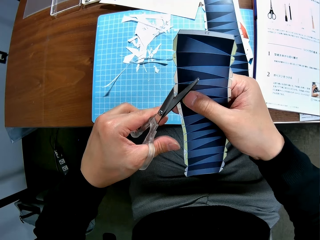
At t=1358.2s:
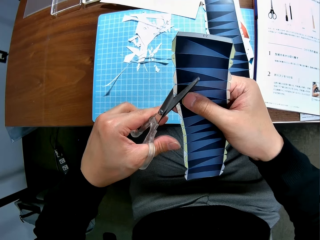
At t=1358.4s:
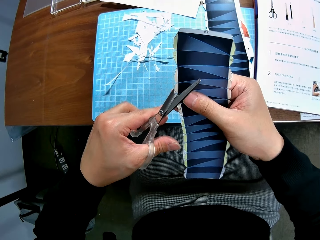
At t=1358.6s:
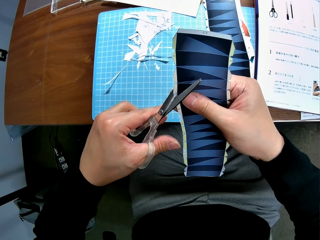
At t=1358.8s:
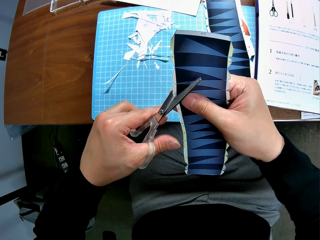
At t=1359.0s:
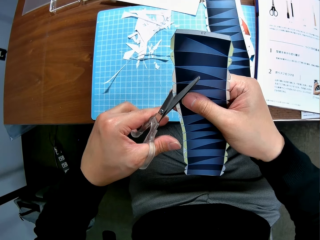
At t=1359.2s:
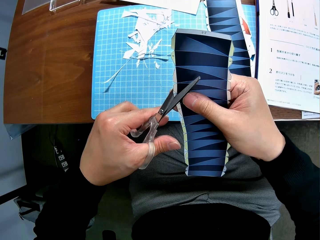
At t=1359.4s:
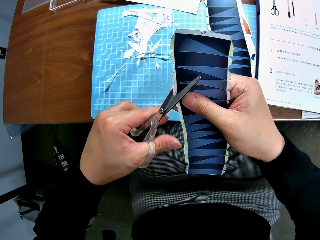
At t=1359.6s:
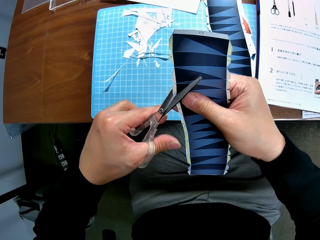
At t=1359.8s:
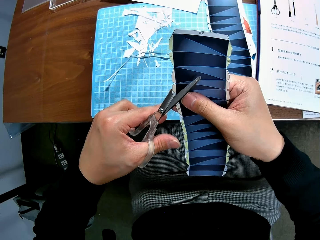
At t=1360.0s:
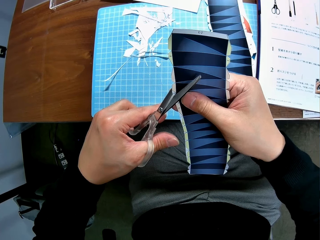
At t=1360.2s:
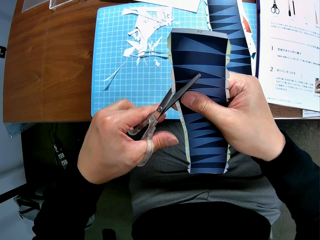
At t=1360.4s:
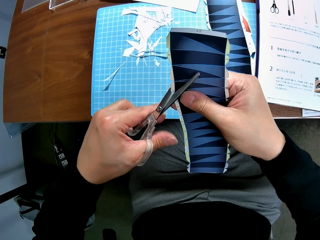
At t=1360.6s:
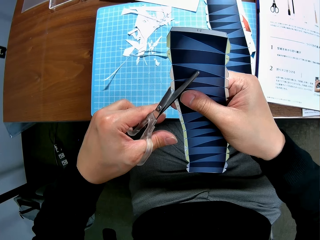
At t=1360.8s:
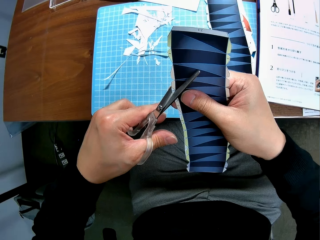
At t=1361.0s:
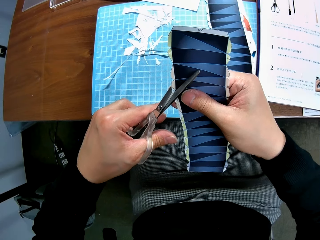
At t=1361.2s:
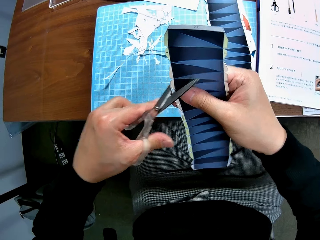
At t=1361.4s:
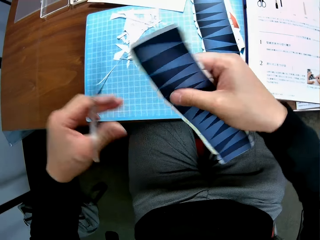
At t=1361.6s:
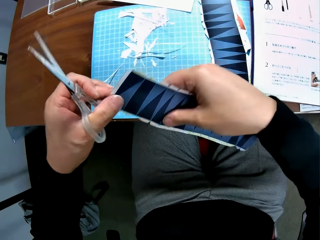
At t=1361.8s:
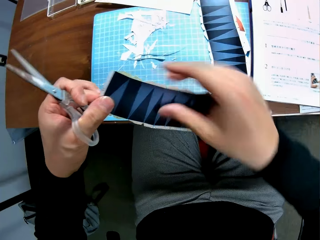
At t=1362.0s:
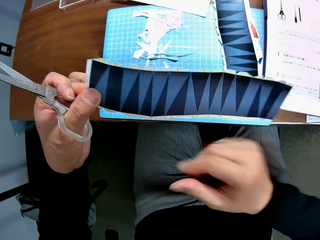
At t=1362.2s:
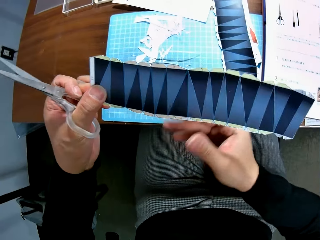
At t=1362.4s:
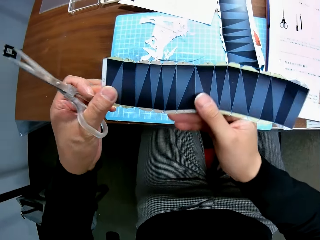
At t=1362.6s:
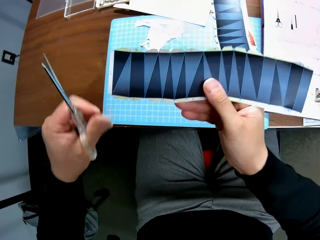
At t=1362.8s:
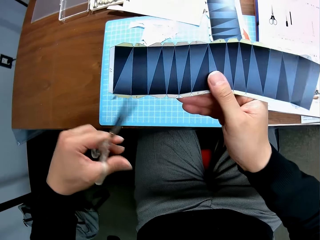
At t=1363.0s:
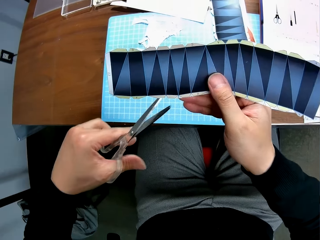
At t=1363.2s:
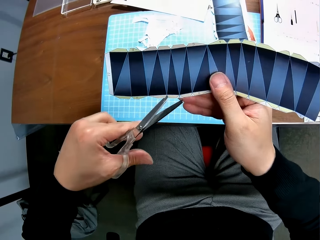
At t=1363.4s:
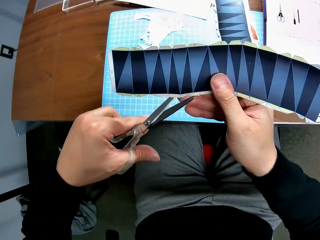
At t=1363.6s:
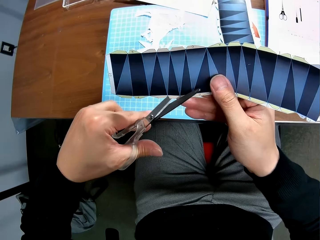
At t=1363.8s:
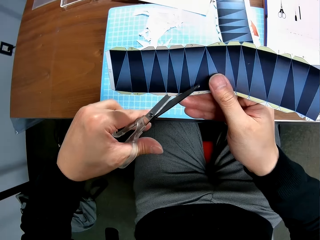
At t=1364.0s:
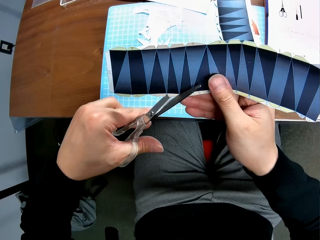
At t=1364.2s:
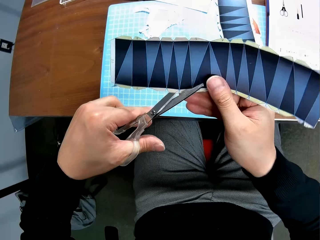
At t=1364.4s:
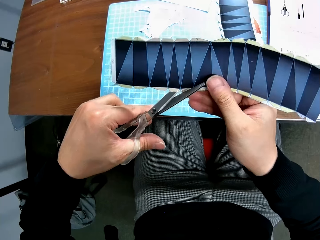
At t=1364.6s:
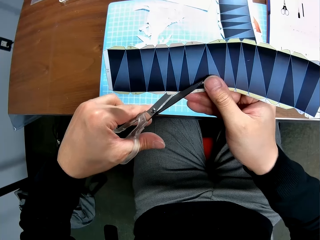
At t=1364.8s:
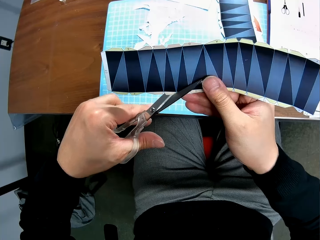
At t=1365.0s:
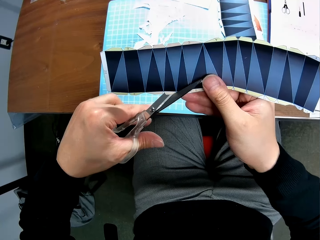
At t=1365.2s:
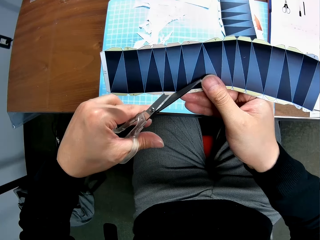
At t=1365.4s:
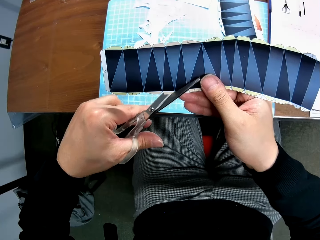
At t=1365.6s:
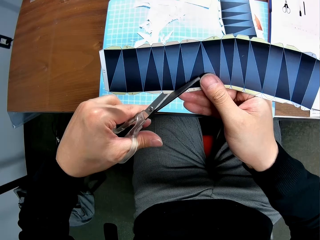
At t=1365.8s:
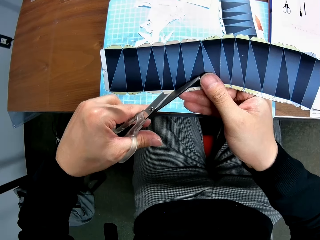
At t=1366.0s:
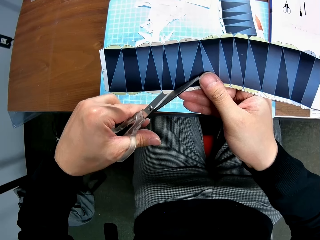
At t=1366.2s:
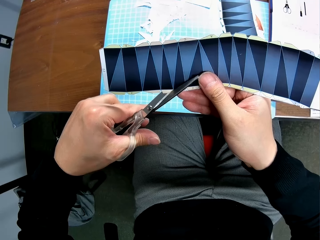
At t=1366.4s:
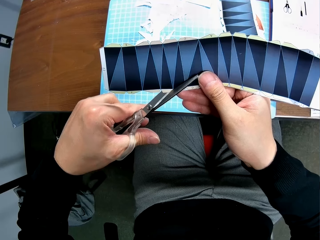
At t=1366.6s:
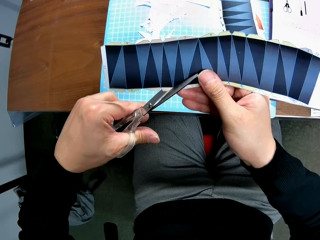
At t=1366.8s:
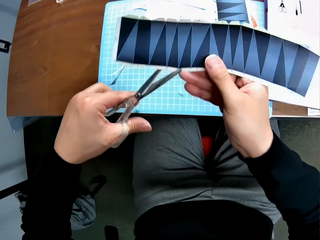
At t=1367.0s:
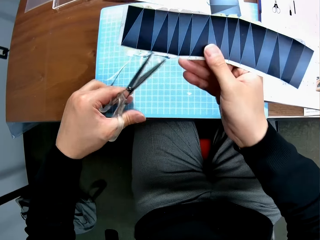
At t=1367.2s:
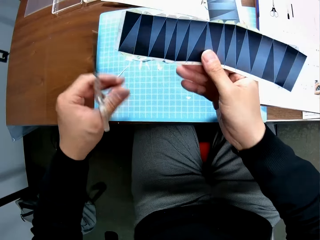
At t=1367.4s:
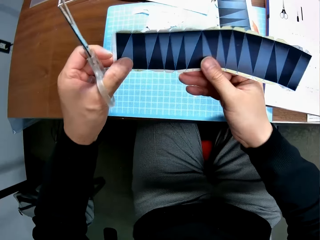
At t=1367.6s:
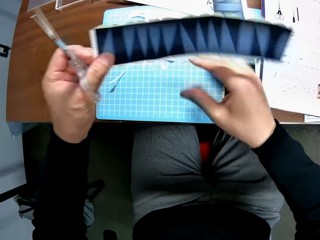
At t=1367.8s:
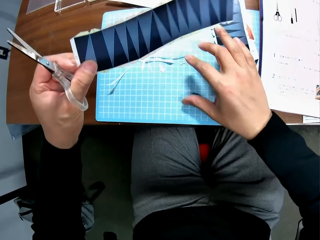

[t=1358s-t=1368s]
The camera wearer cuts a printed paper with a pair of scissors. He holds the printed paper with his hands. He cuts the bond paper with the scissors in his left hand.

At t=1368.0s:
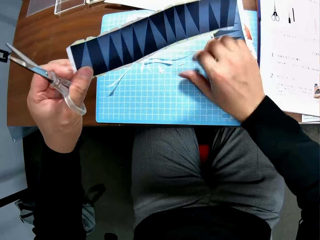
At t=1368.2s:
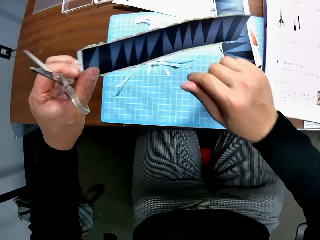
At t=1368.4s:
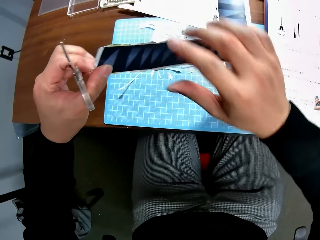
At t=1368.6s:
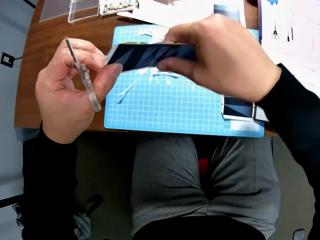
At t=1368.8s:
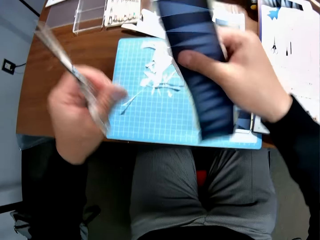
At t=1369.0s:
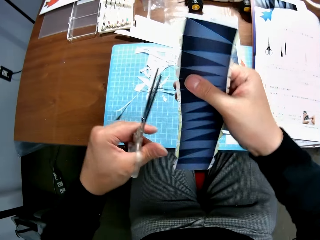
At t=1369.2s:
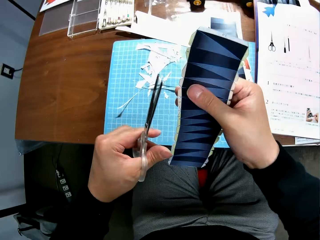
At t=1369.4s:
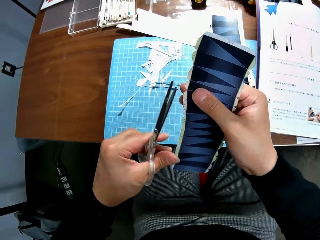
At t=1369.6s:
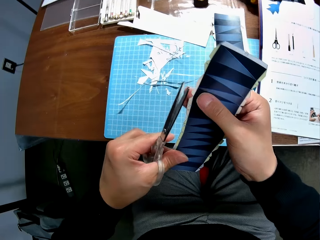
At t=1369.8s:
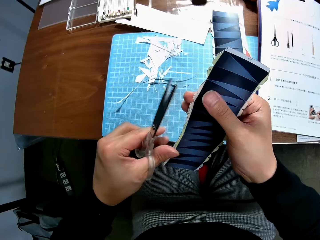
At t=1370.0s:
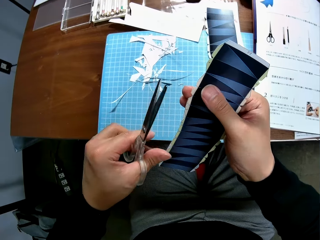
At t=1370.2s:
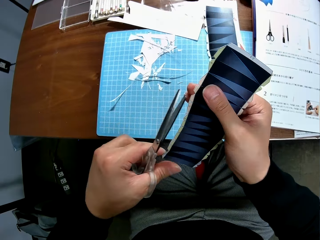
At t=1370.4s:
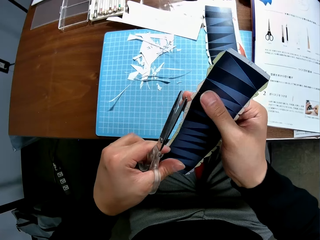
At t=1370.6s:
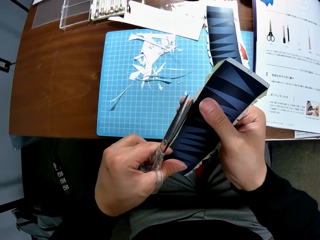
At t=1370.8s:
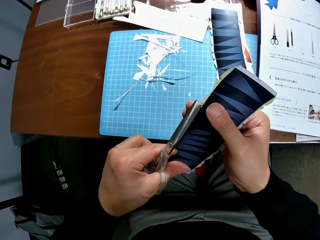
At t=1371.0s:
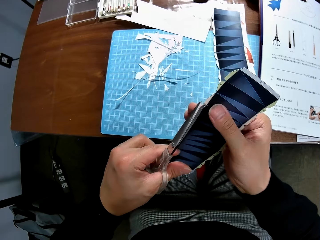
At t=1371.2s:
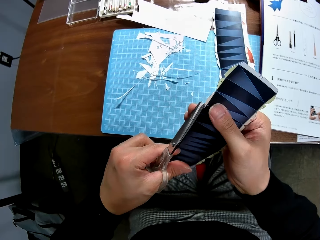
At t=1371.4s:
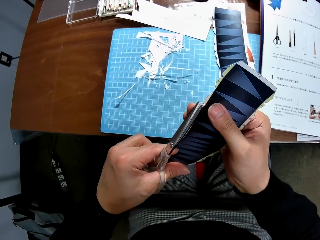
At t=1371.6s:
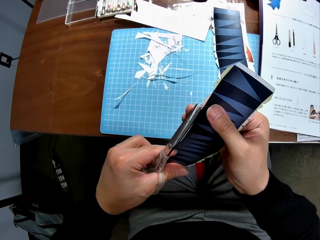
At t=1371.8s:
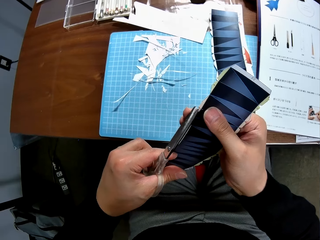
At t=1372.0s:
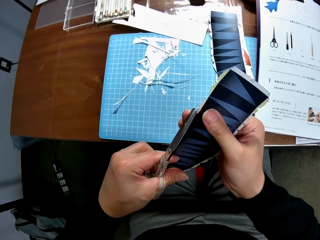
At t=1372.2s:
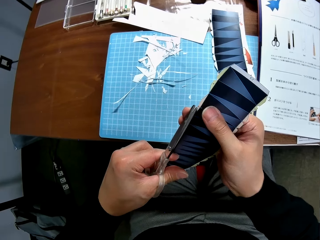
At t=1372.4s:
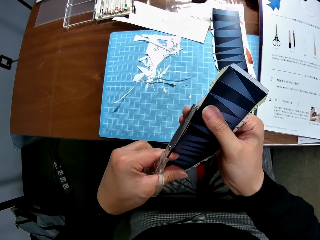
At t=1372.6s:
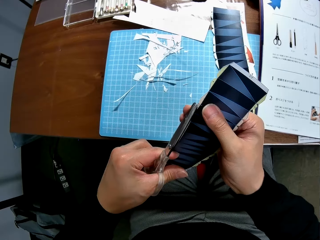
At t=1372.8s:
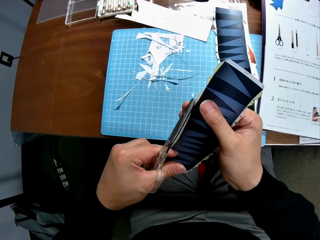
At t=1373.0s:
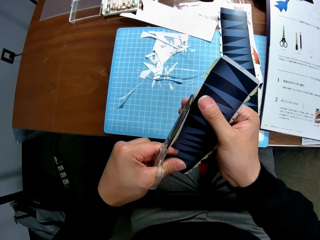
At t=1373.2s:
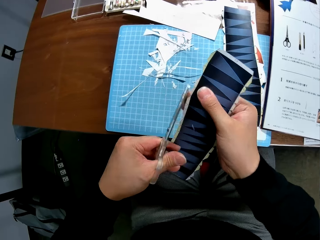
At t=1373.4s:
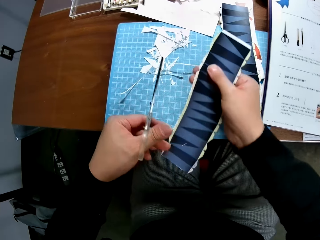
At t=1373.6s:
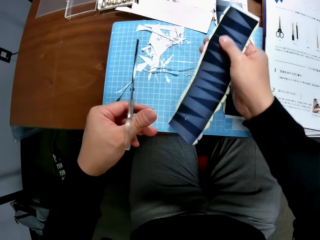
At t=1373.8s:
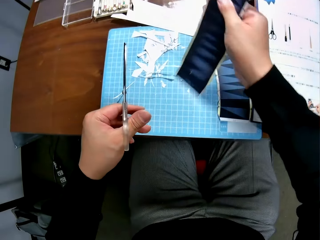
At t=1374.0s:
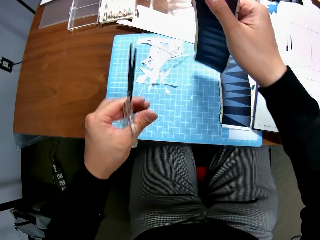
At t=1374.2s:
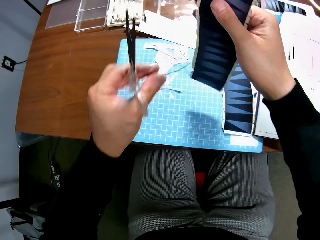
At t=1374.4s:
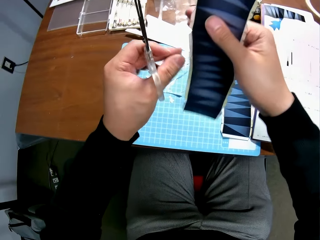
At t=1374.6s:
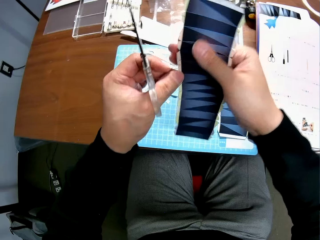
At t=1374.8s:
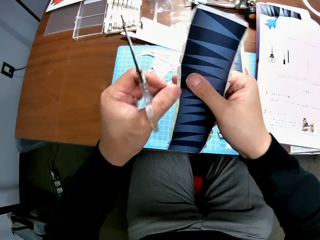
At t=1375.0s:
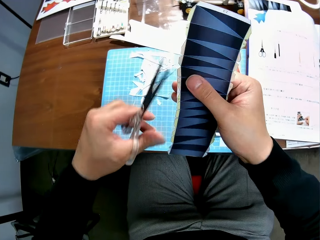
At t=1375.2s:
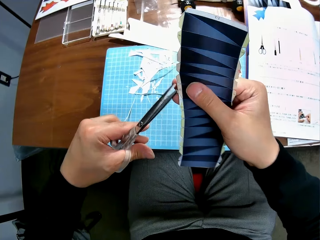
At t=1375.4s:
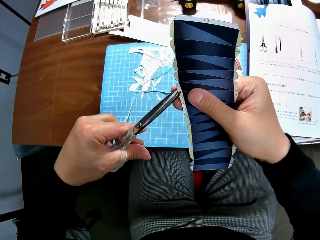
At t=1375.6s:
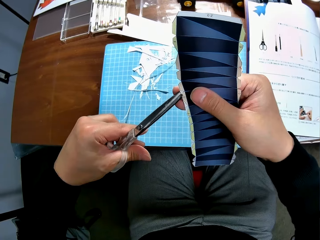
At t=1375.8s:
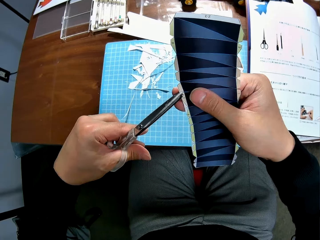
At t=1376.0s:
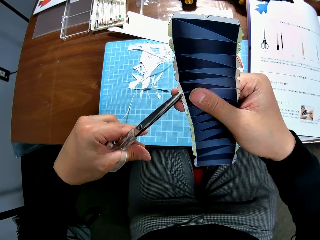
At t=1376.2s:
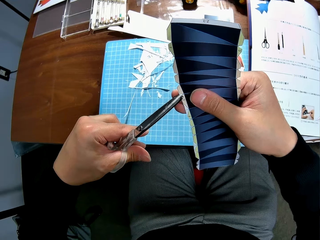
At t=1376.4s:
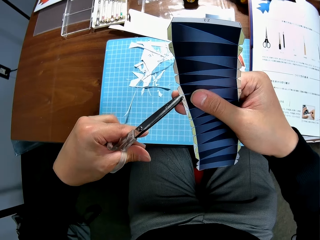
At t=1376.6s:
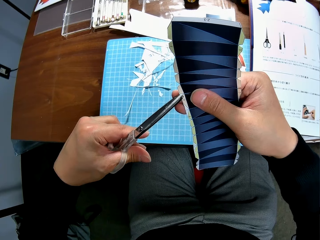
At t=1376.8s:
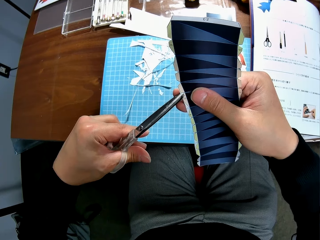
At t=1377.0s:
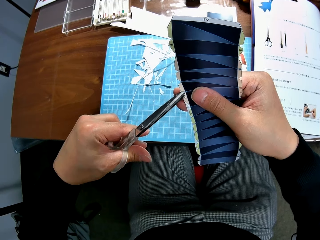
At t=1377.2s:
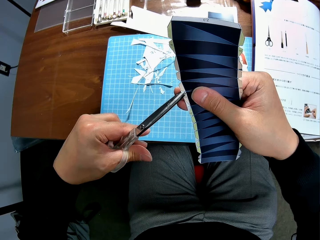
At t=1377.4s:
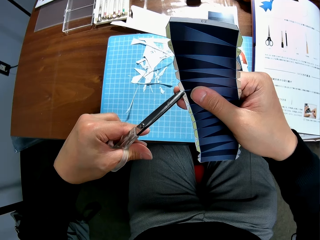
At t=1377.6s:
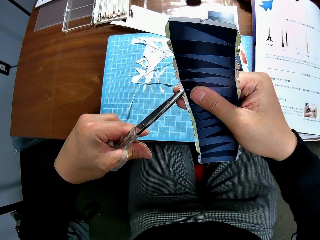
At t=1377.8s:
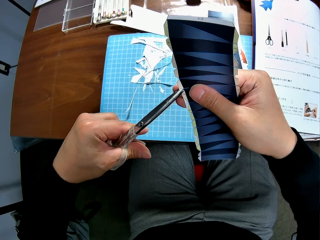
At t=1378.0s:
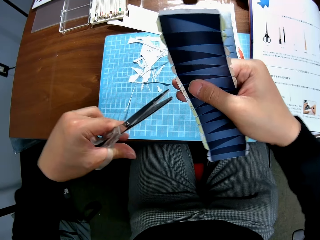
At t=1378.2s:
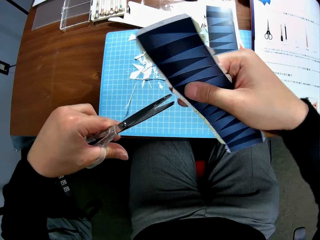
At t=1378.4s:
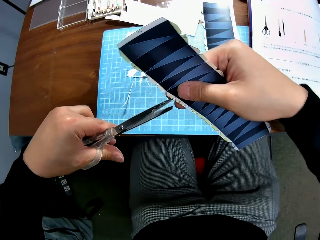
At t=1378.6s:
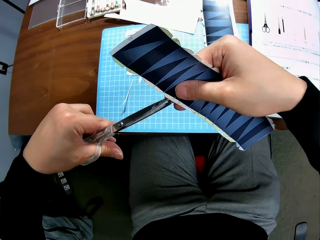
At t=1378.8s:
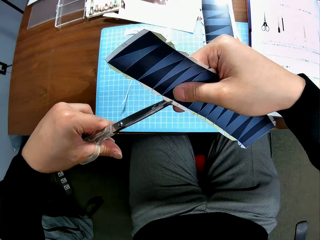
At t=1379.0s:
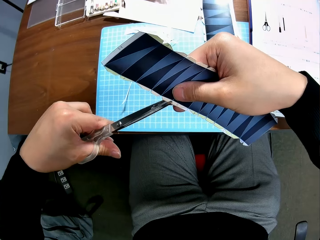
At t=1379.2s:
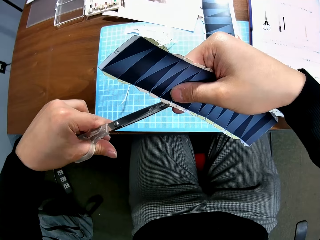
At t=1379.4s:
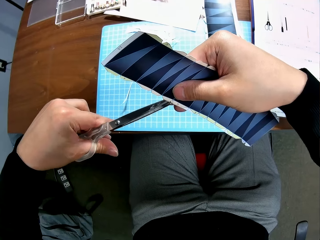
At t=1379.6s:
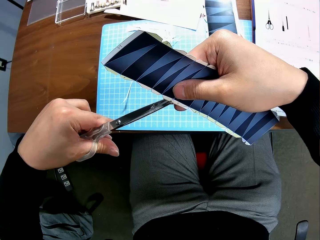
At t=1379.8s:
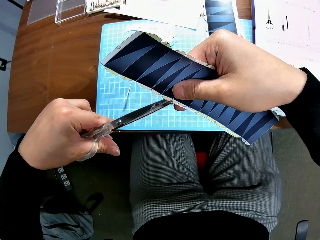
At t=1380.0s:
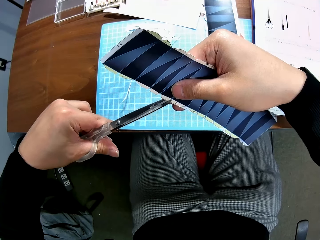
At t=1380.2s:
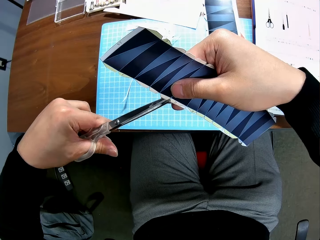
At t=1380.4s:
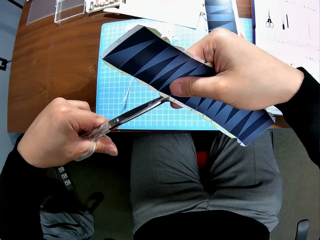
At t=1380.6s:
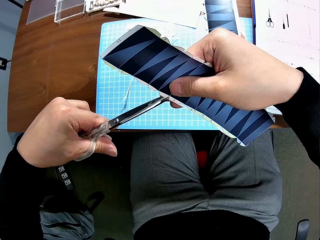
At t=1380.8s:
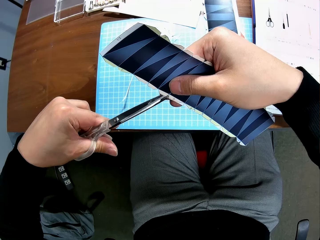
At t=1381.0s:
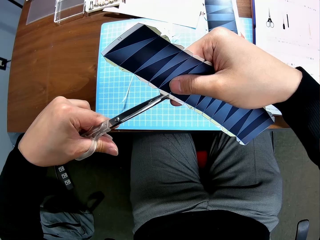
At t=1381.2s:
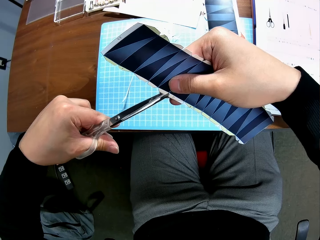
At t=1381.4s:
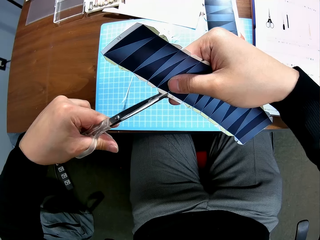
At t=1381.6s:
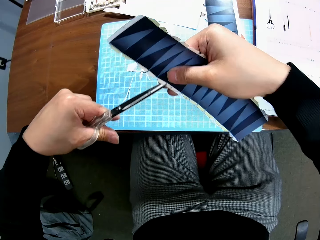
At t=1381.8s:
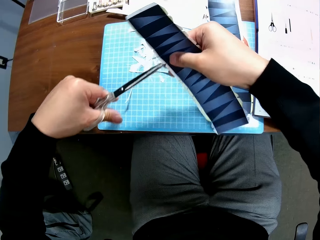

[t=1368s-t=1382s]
The camera wearer drops a cut-off piece of paper on a table. He adjusts the bond paper. He cuts the edge of the bond paper with the scissors in his left hand. He drops the cut-out piece of paper on top of the file on the table. He adjusts the paper. He cuts the edge of the bond paper with the scissors in his left hand. He turns the bond paper with his right hand. He cuts the bond paper with the scissors in his left hand.
